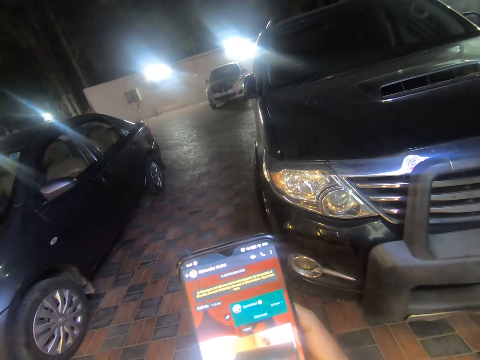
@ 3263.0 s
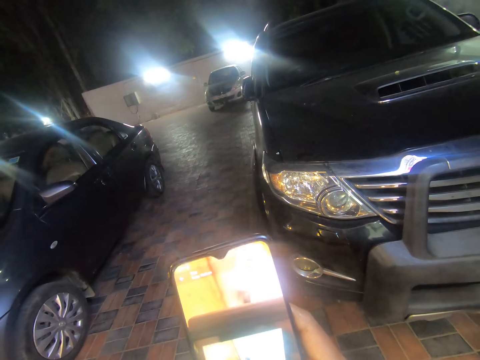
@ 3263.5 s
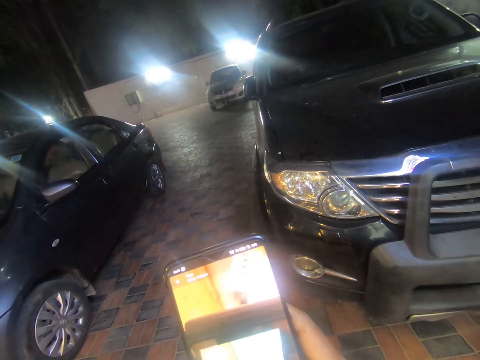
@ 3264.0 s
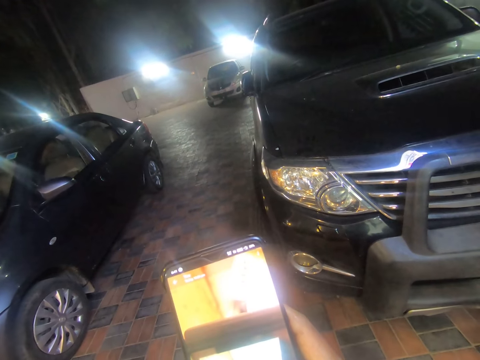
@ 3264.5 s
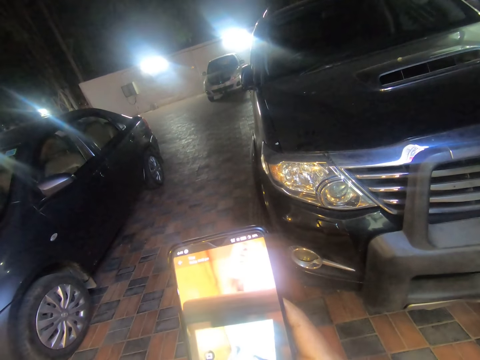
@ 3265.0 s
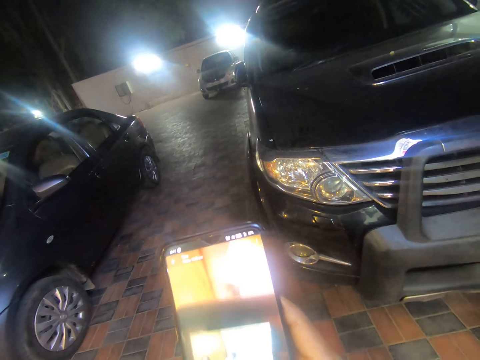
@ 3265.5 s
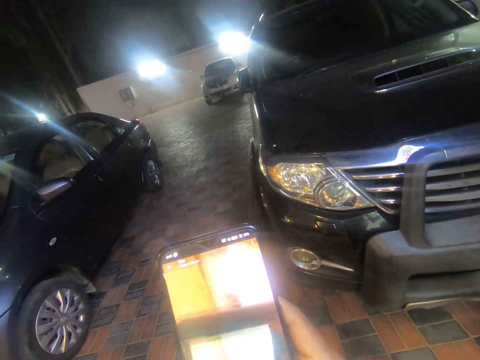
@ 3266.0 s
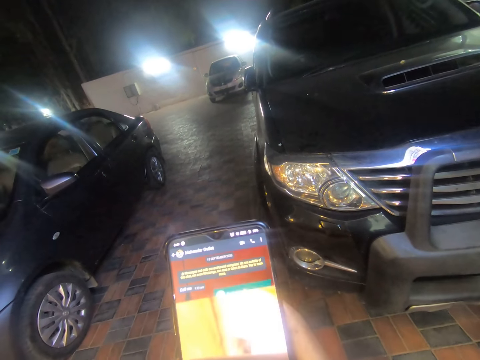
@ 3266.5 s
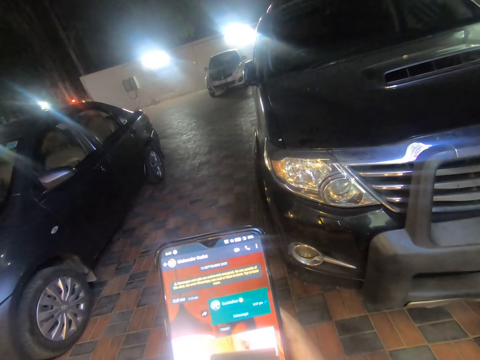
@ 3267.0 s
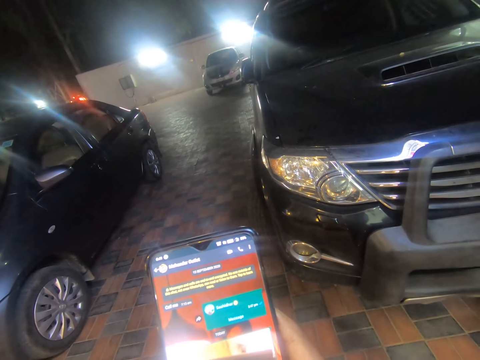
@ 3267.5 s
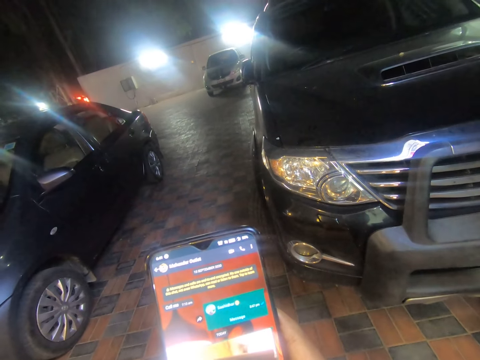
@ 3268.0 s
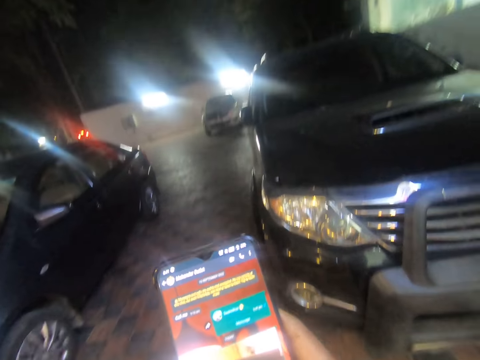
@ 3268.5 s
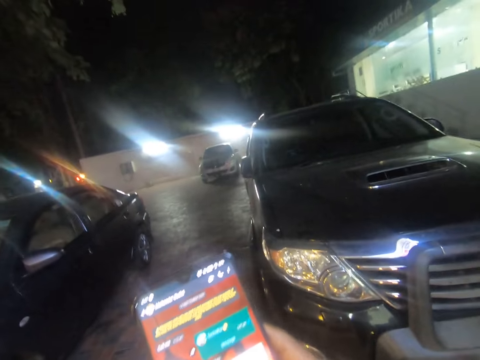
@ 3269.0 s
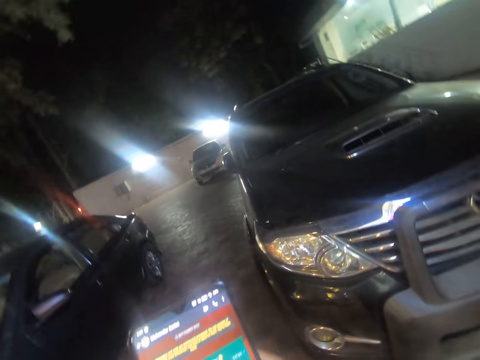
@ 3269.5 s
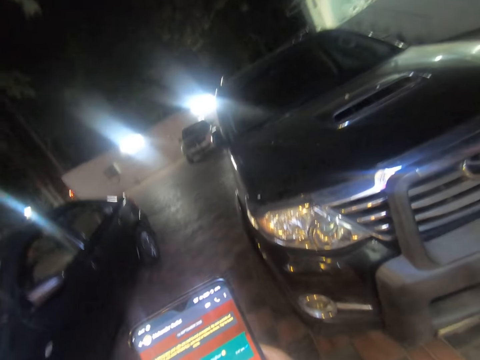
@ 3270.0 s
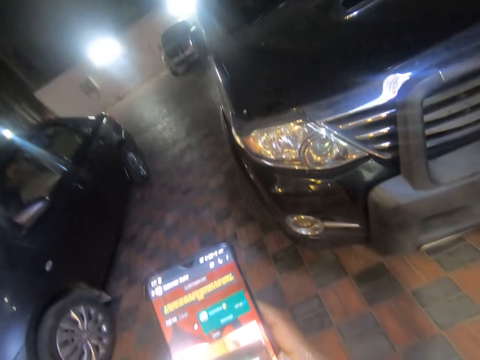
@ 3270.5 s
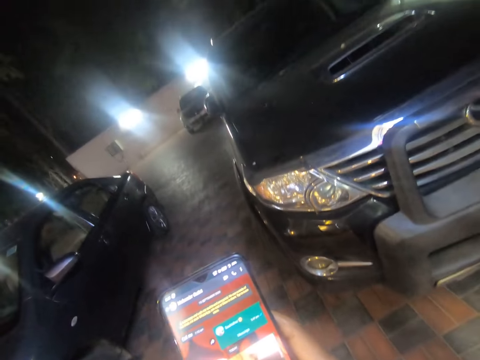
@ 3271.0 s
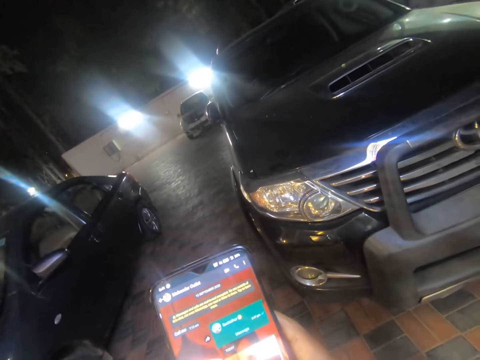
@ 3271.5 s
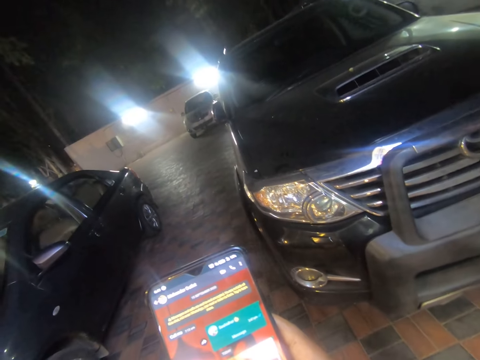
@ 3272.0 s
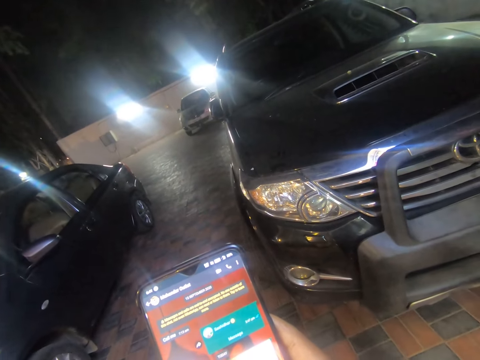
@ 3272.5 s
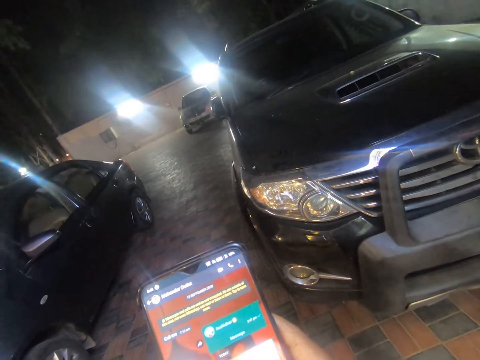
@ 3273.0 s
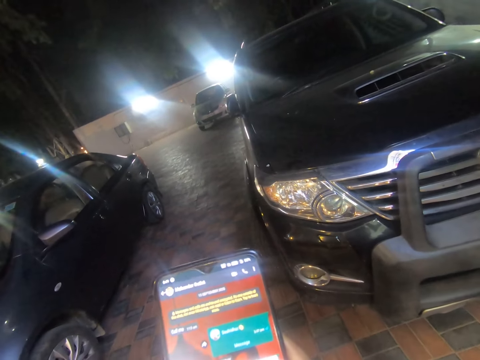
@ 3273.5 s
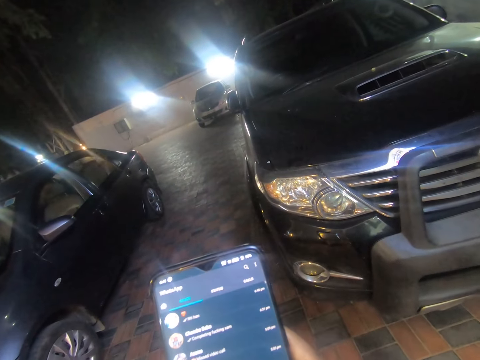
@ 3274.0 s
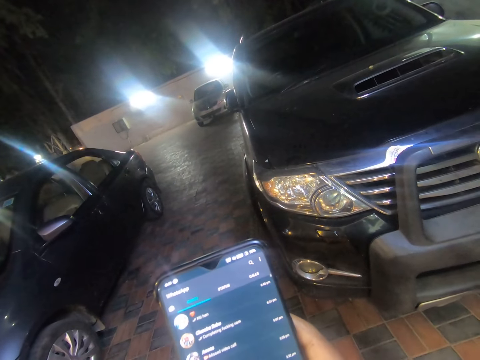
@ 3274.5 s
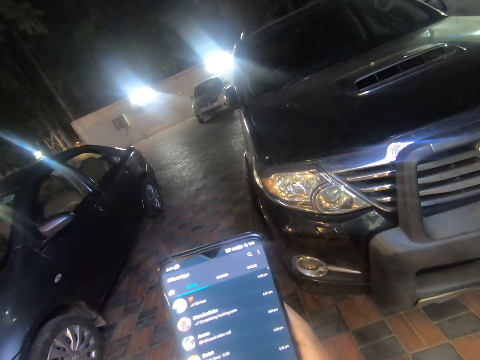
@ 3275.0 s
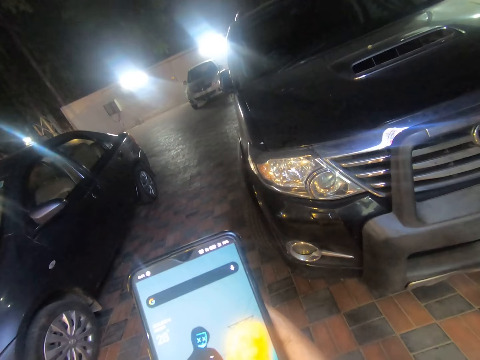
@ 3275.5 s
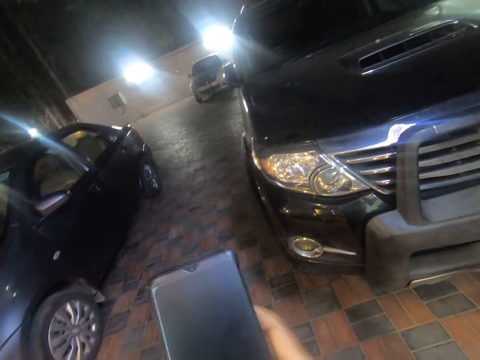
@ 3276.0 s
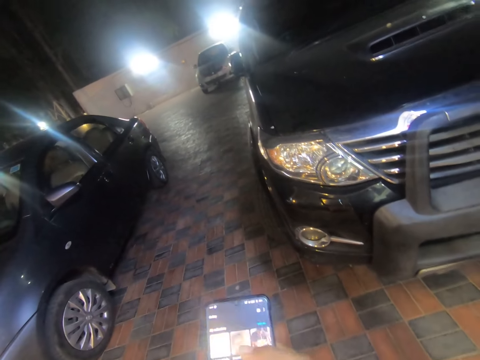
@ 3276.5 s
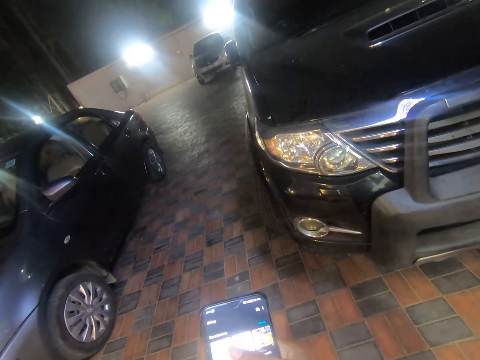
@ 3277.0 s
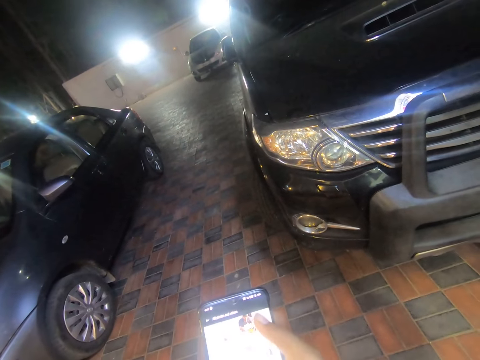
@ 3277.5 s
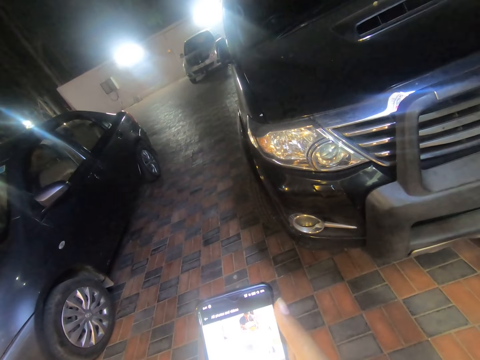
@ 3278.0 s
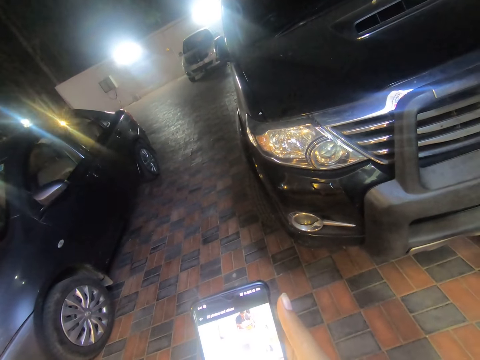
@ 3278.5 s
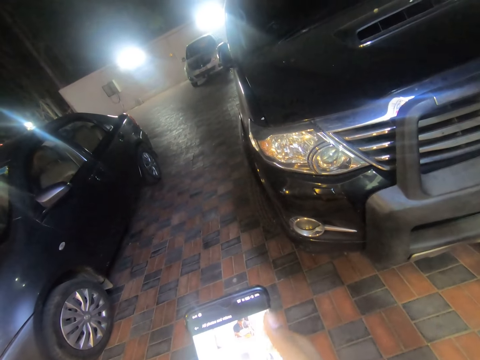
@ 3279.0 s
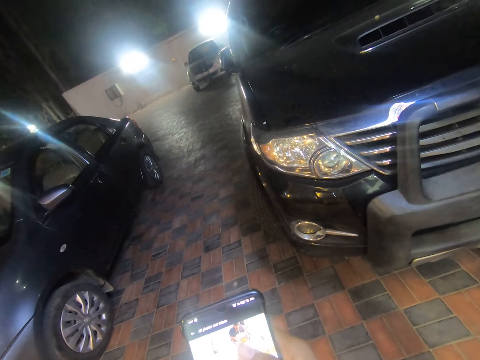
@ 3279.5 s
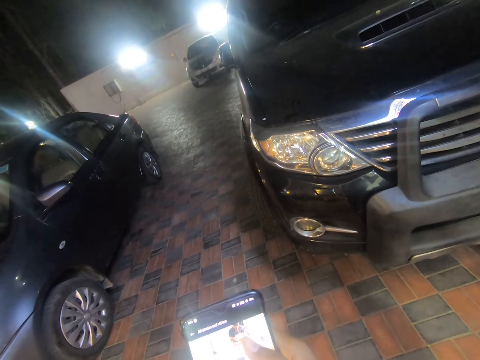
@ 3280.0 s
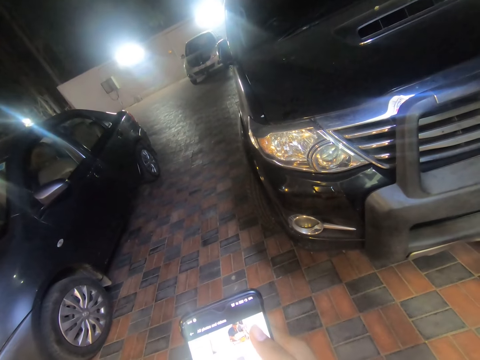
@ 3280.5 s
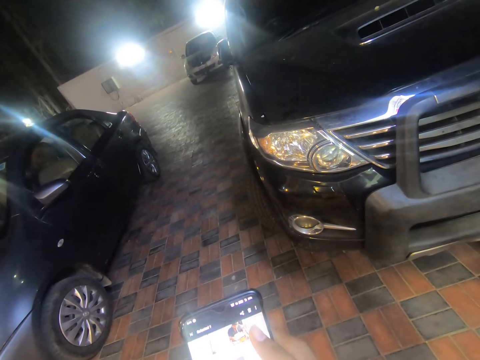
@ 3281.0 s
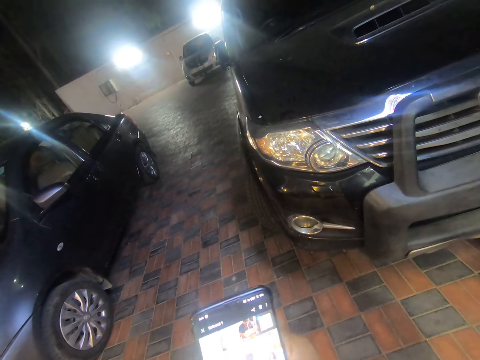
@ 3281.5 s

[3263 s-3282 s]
The camera wearer operates the phone with his right hand.

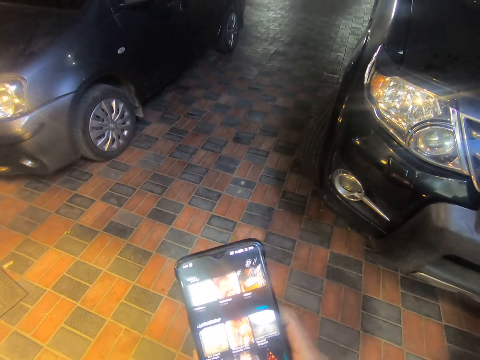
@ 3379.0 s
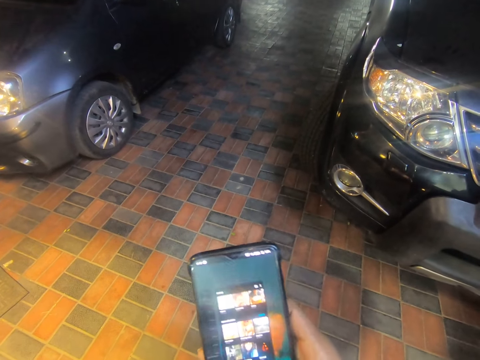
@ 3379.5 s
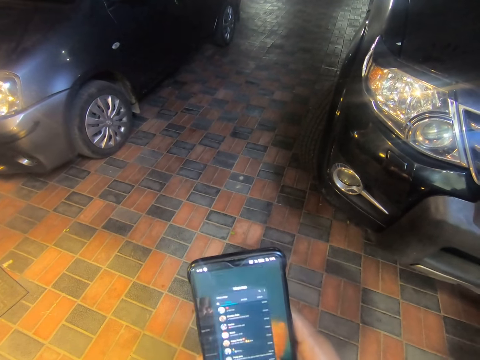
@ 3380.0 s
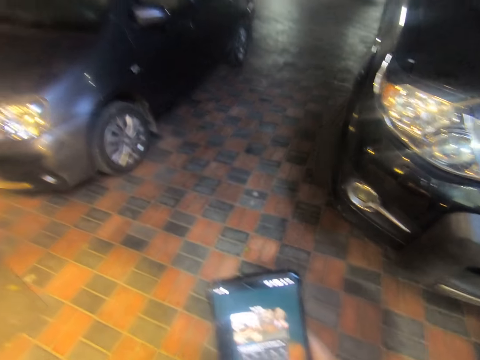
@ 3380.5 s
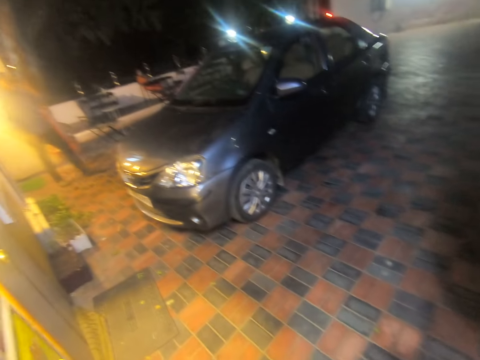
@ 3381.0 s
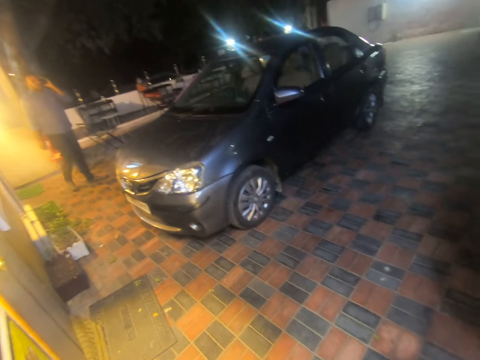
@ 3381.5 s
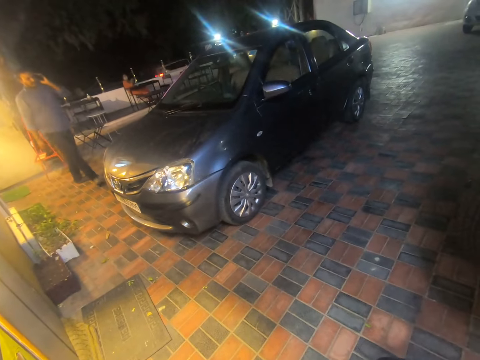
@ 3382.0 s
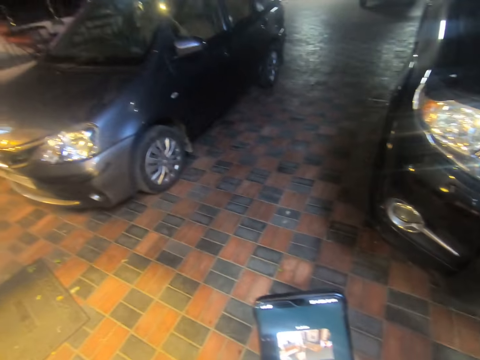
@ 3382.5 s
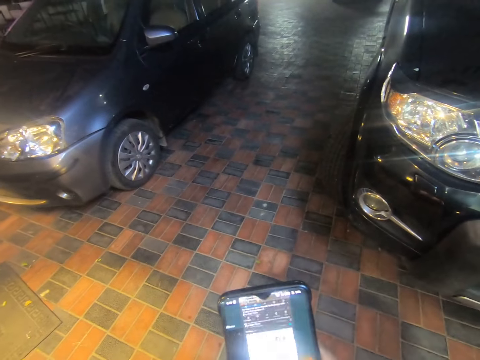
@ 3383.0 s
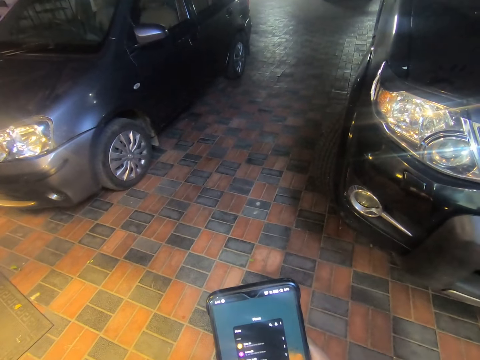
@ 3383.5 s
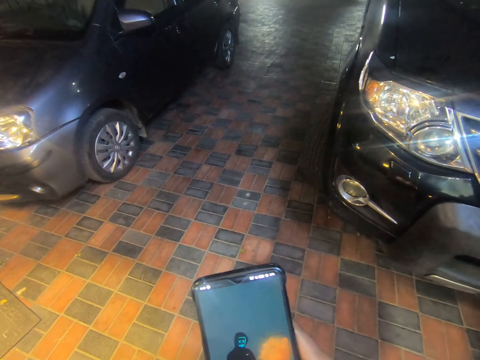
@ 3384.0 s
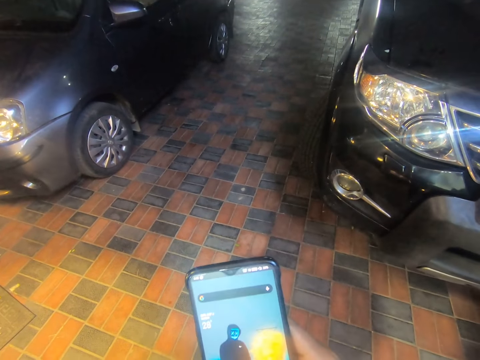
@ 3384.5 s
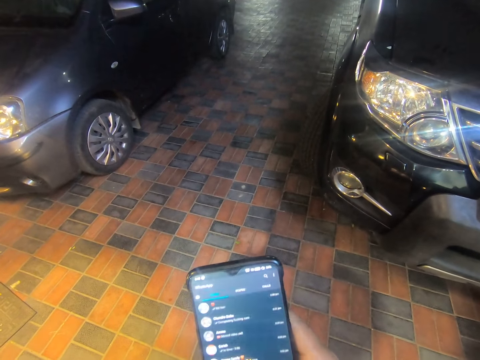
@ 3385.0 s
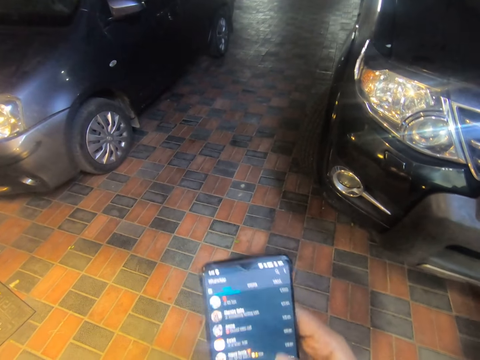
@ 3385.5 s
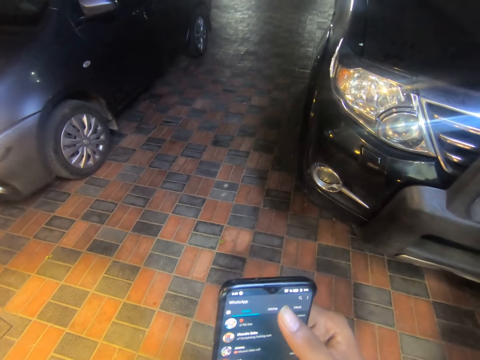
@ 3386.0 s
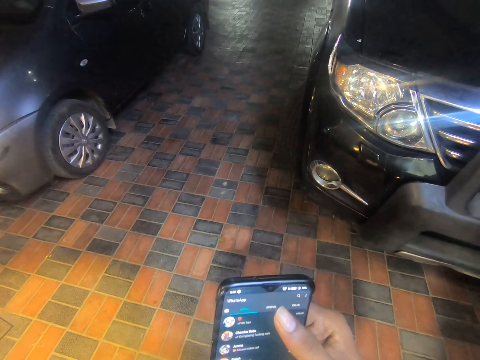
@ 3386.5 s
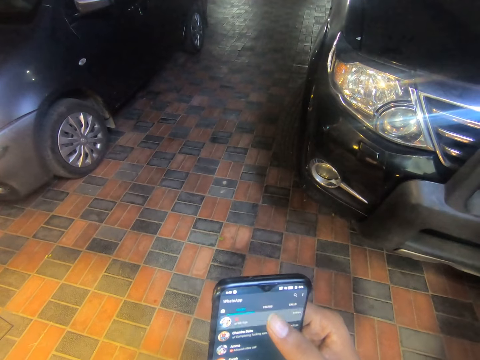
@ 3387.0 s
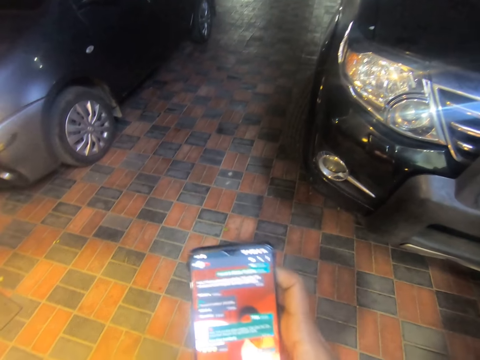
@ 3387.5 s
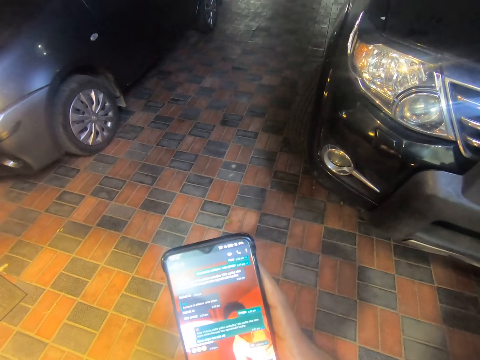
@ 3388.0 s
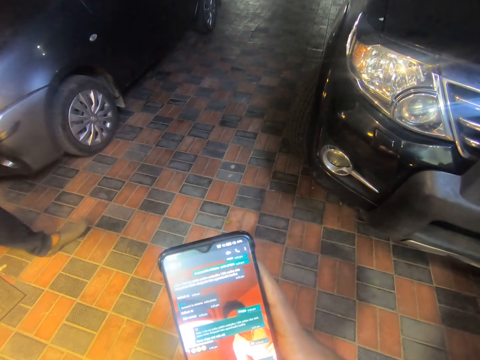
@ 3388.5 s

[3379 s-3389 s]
A man answers a call with a phone in his left hand. The man walks out of the building. The camera wearer looks around the area. He operates the phone with his hands. He operates the phone with his right hand.
